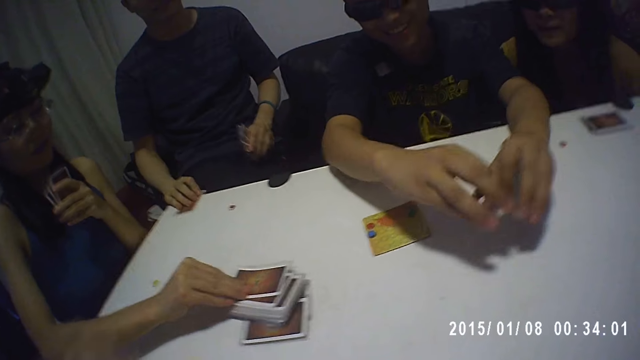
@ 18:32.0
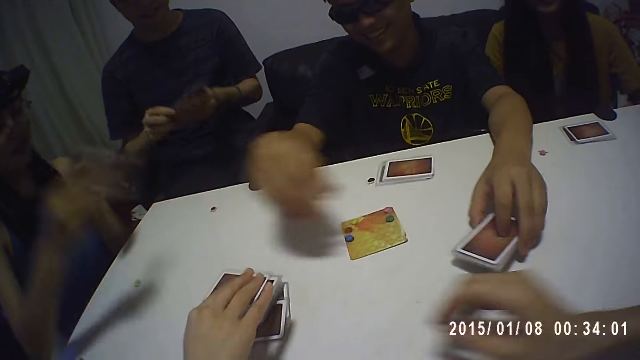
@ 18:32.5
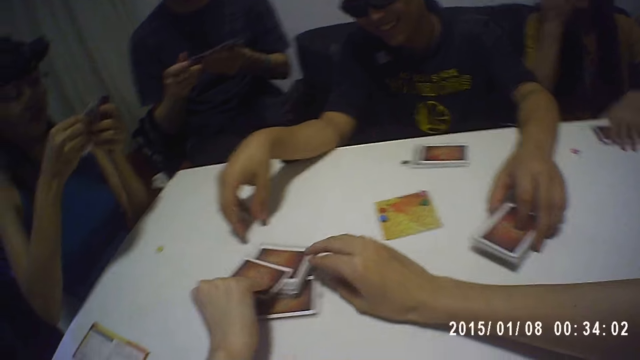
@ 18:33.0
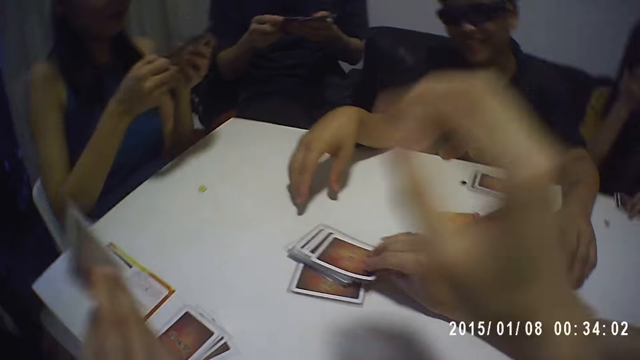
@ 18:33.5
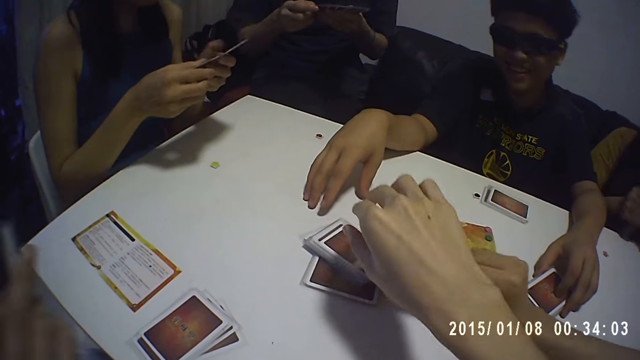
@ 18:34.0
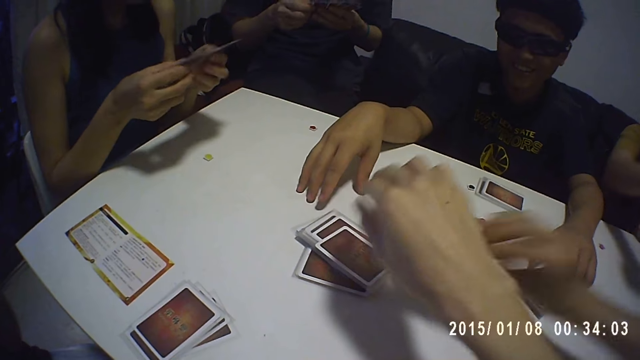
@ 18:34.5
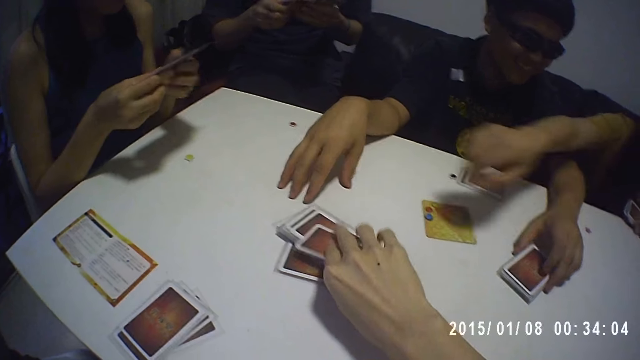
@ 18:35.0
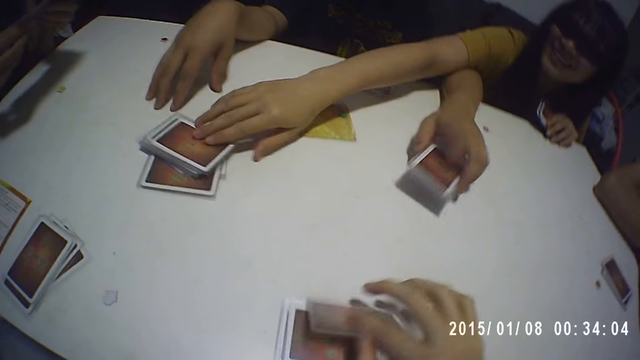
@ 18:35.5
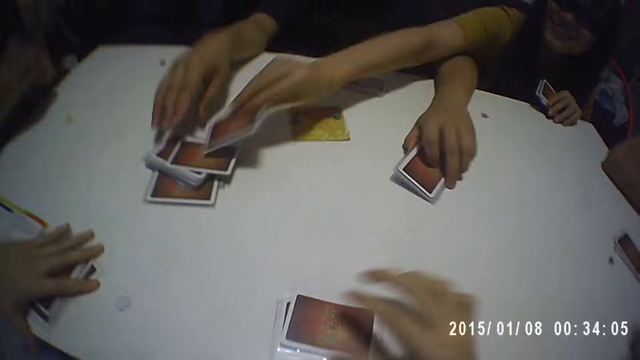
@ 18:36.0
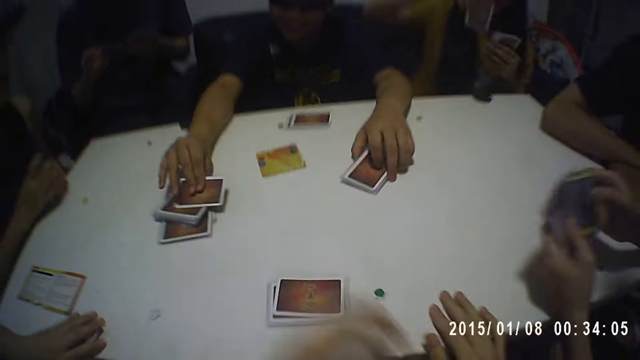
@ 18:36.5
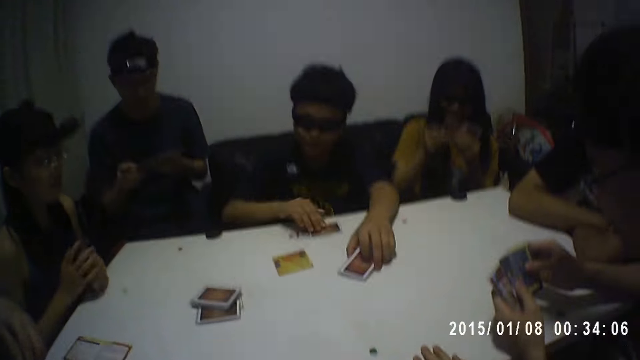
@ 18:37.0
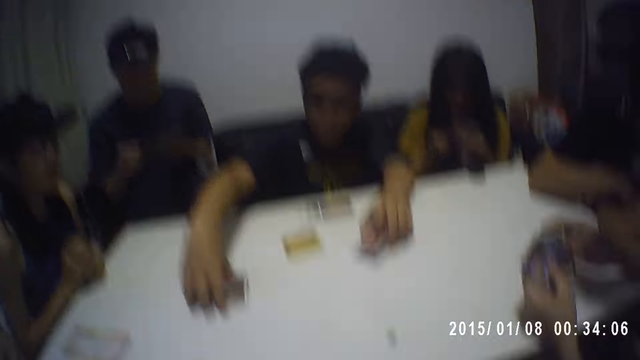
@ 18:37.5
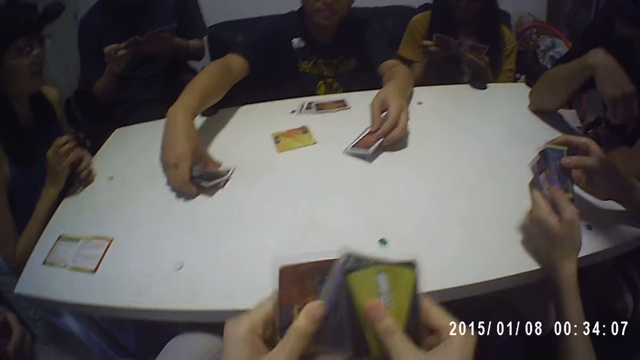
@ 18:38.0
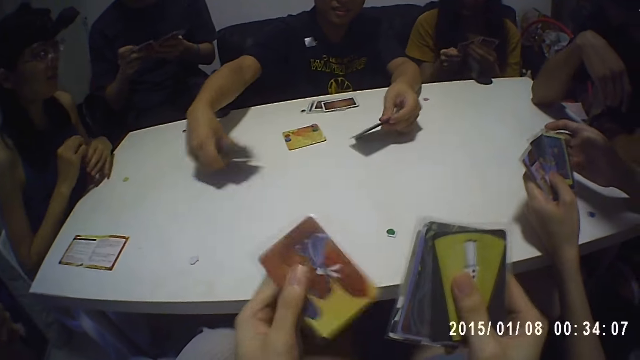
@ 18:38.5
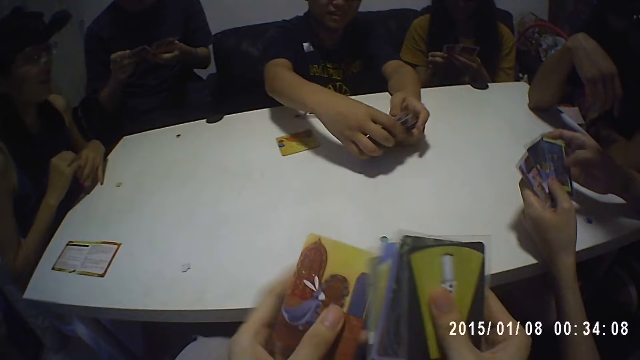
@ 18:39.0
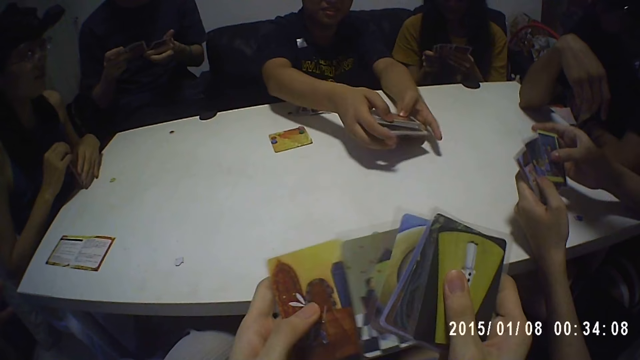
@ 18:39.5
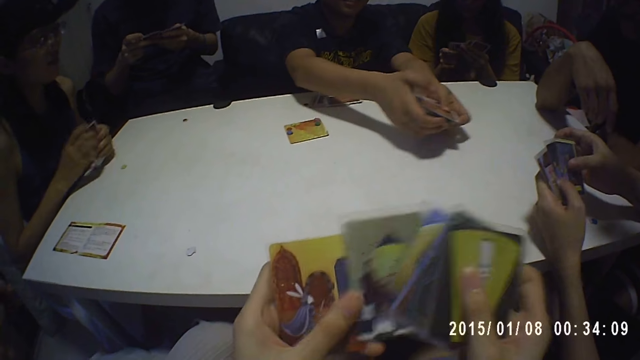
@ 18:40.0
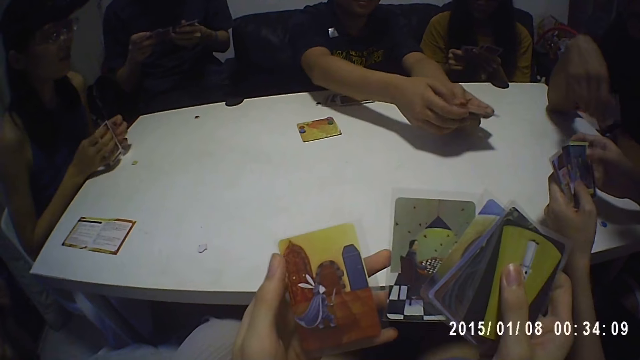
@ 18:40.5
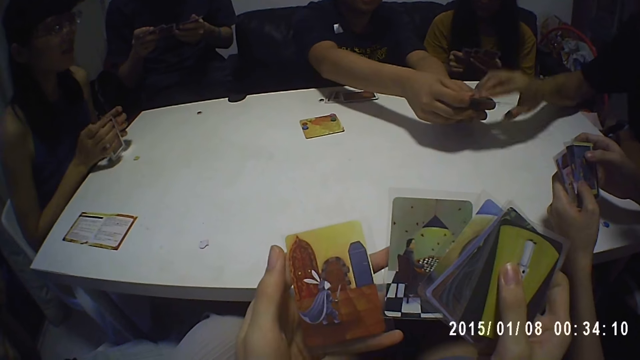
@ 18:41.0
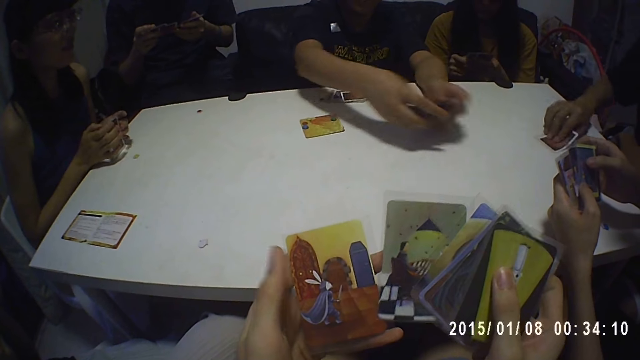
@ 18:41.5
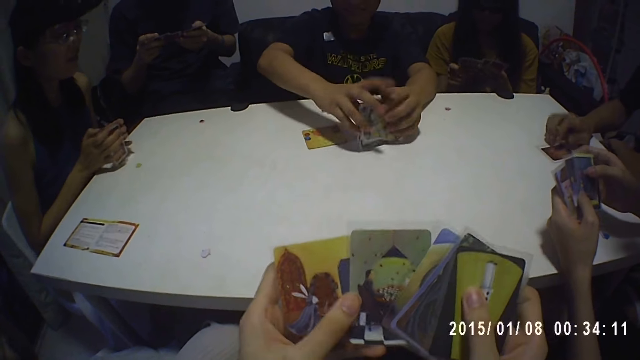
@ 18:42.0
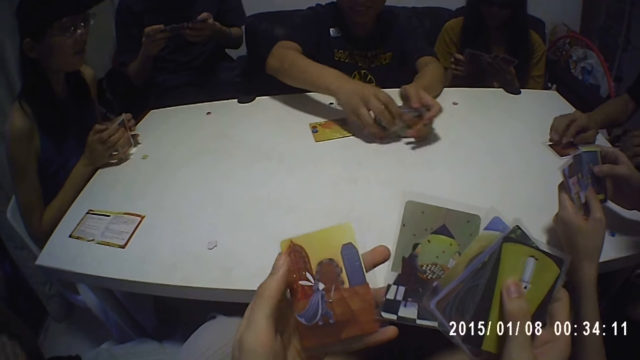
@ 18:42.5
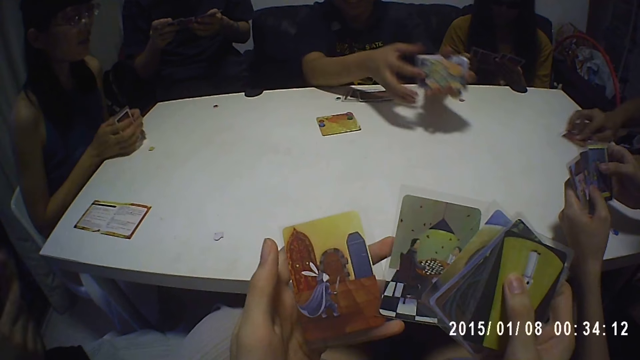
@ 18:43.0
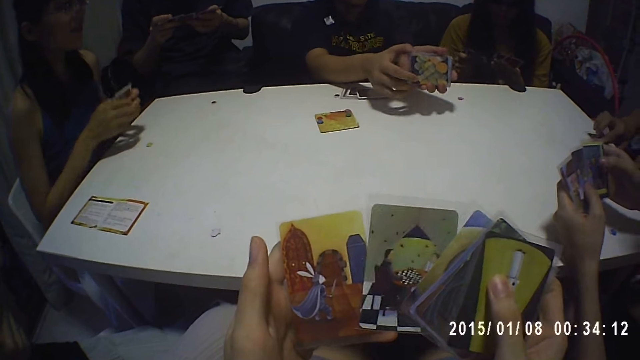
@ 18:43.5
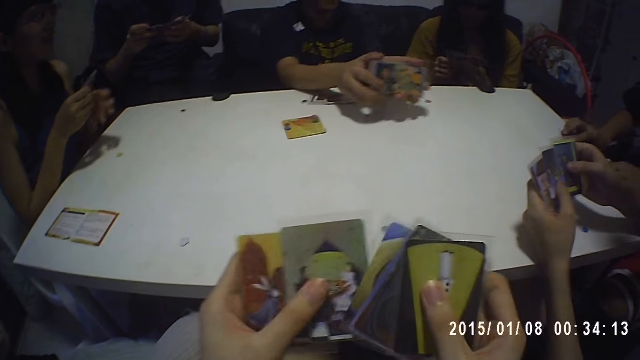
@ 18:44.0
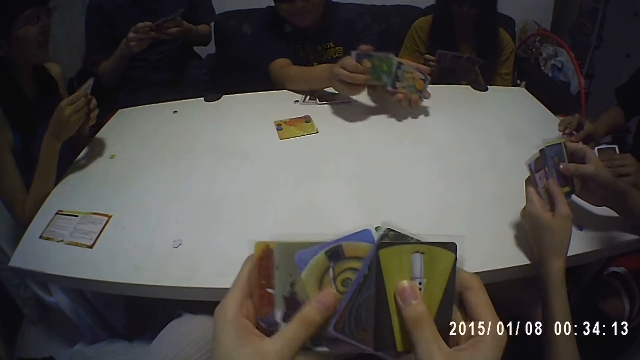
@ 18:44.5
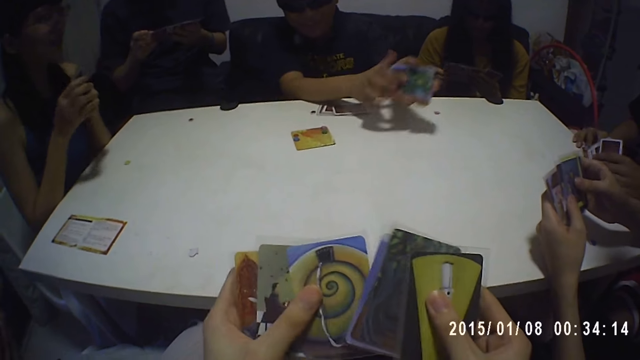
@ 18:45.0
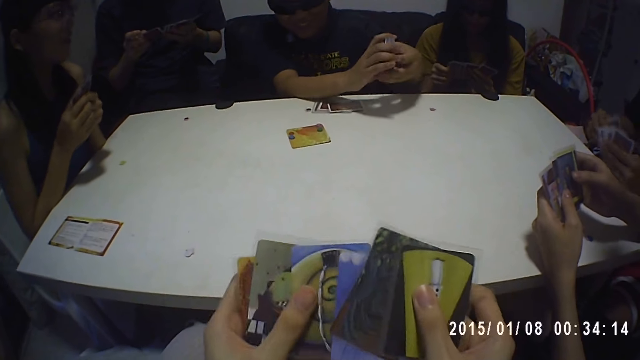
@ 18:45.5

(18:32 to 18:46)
A lady picks a card from the table. A person picks a card from the table. Another person takes a card from the deck. The camera wearer takes a card from the deck. Another person picks a card from the deck. A man picks a card from the deck. The man takes the cards from the table. The camera wearer looks at the cards in hand. Another person takes a card from the deck. The man shuffles the cards.

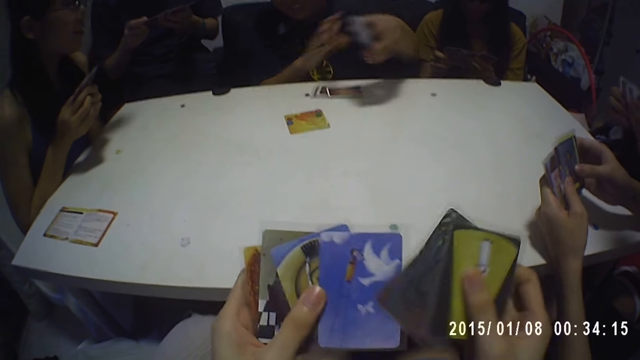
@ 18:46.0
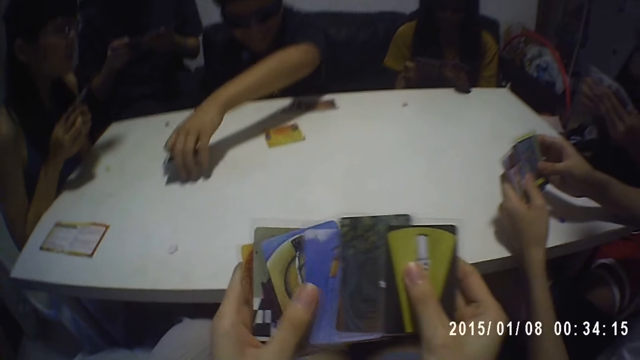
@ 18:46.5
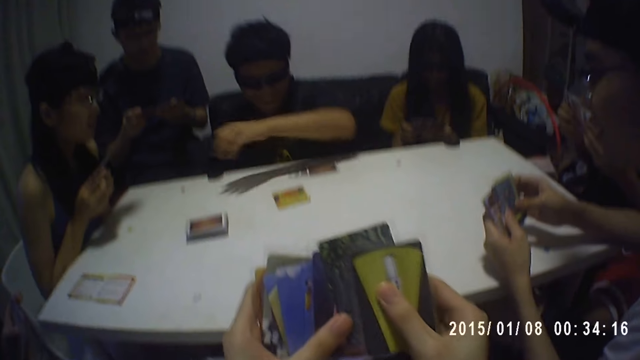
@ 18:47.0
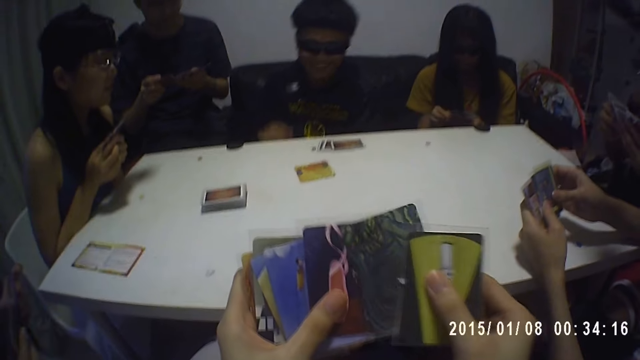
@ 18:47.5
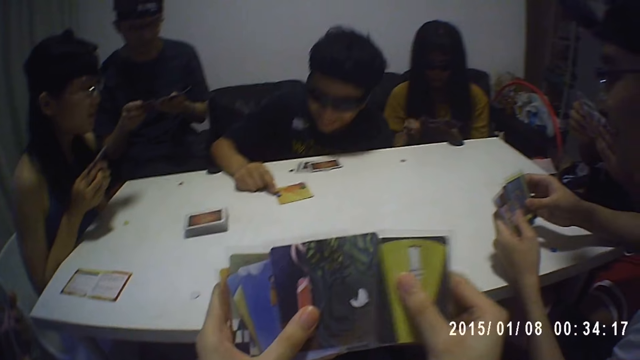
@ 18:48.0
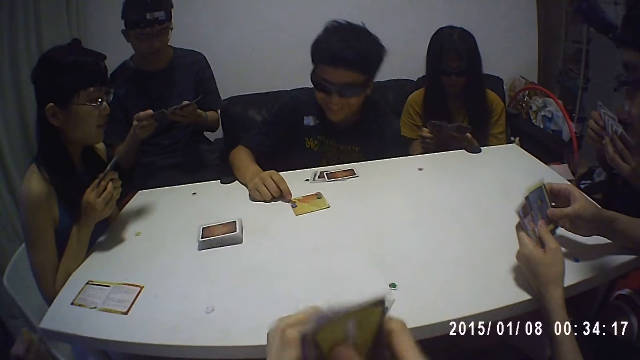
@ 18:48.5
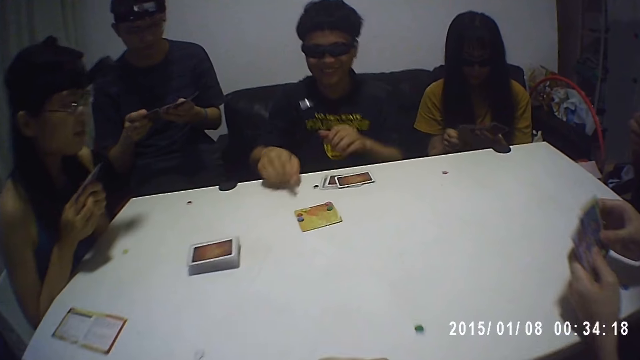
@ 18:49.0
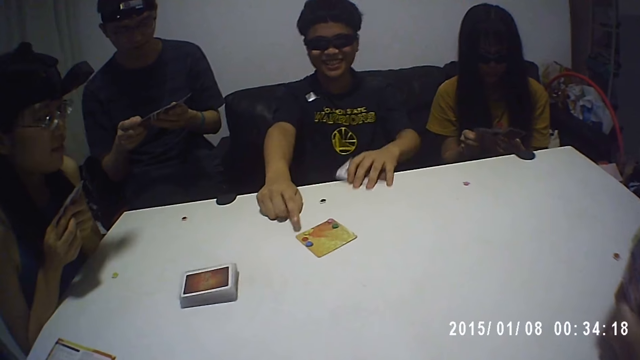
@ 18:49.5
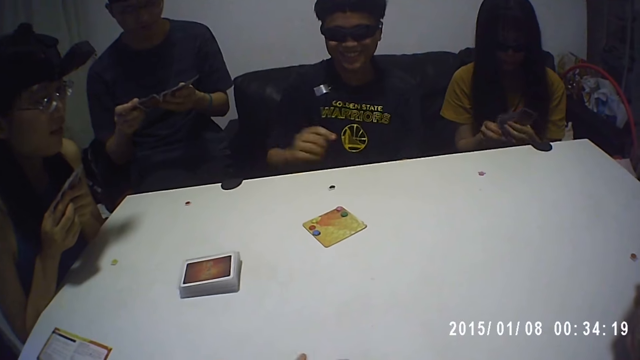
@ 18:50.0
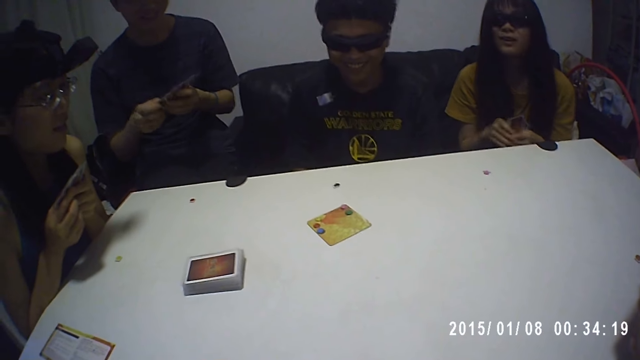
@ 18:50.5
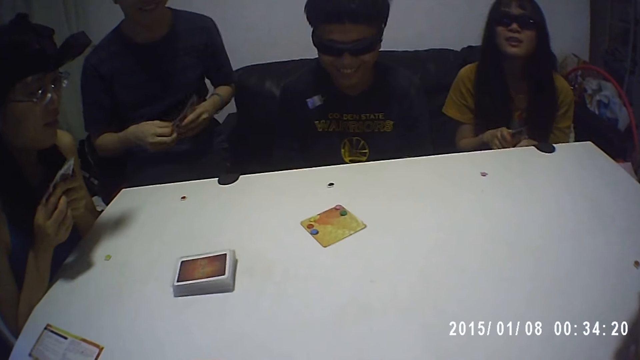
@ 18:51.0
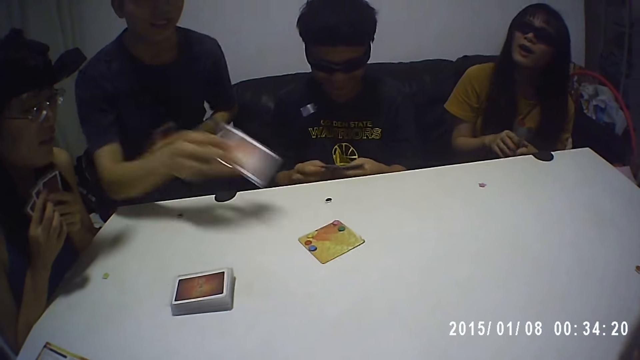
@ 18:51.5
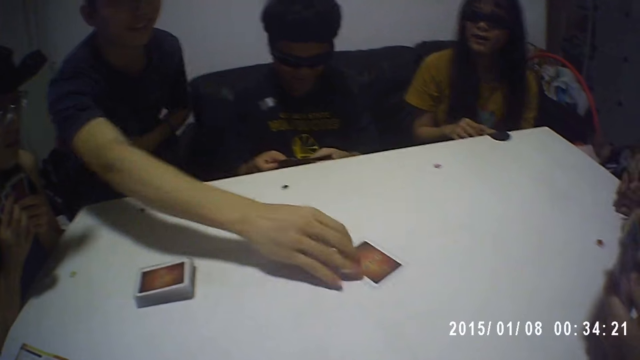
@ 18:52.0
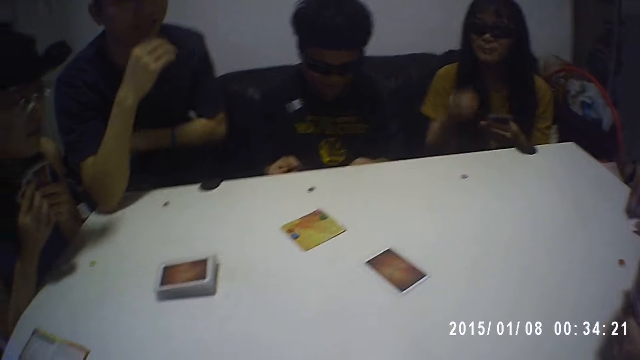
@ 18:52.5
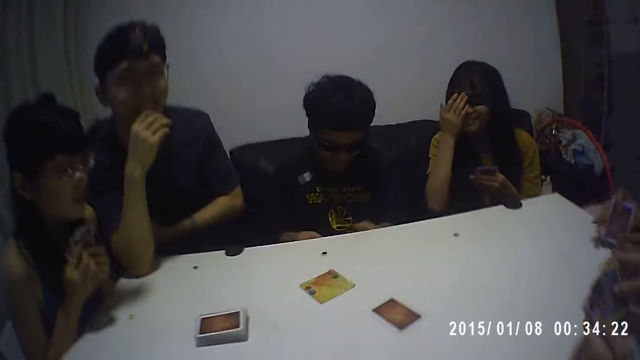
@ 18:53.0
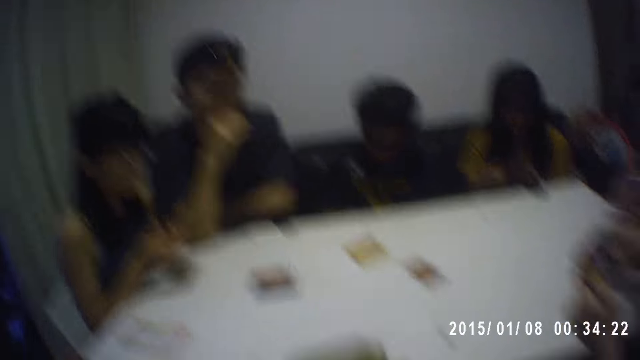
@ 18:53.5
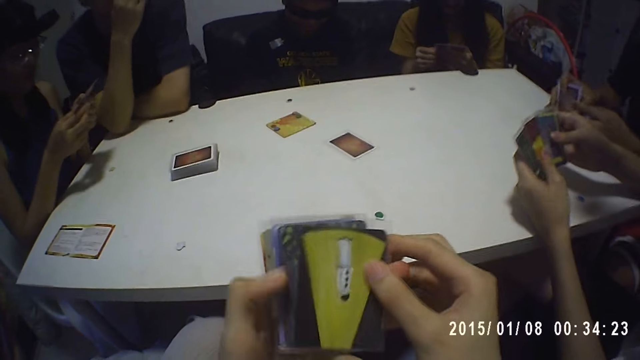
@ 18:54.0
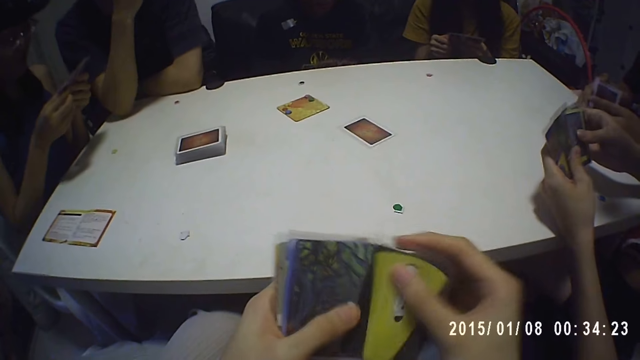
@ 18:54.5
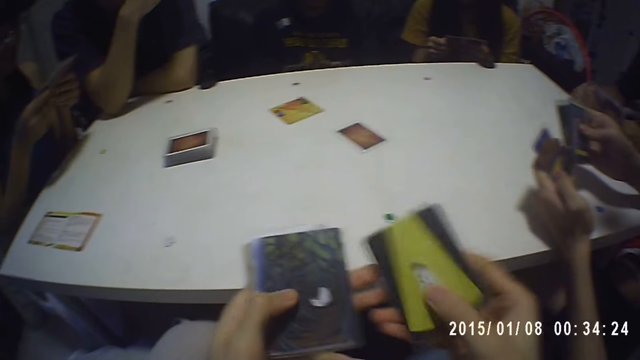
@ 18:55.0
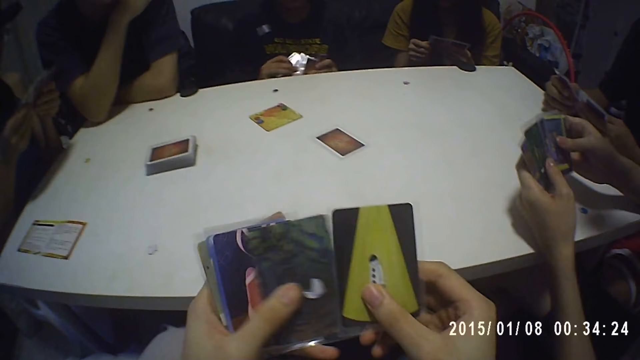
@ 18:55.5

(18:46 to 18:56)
A man puts the cards on the table. The man points at the board. A person puts a card on the table. The camera wearer looks through the cards.
